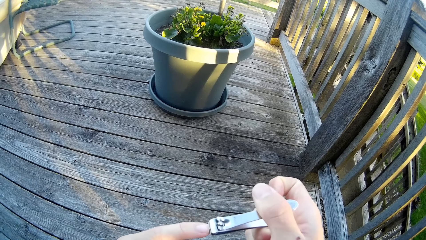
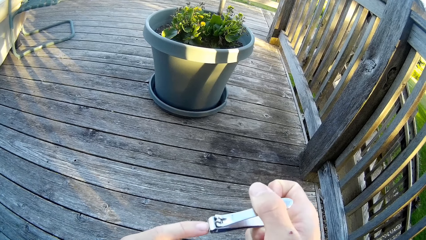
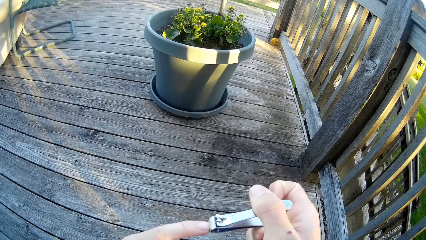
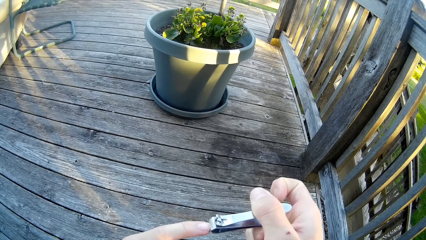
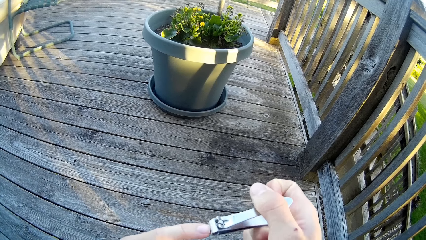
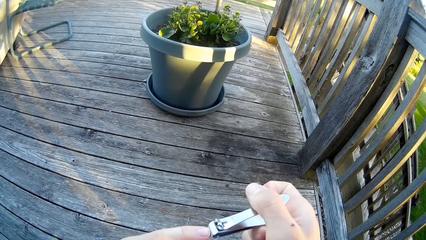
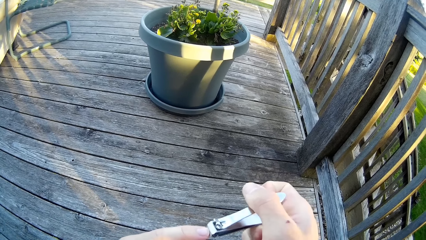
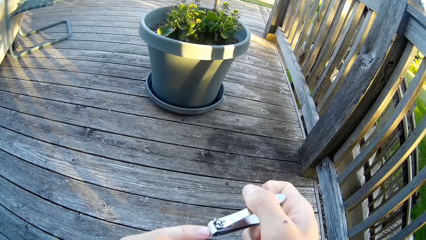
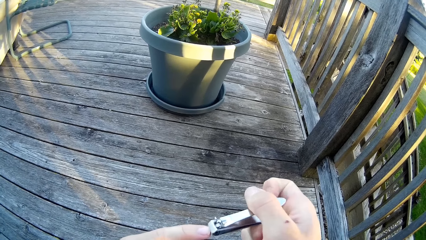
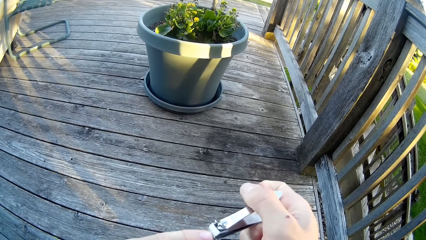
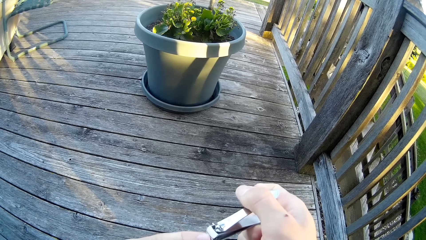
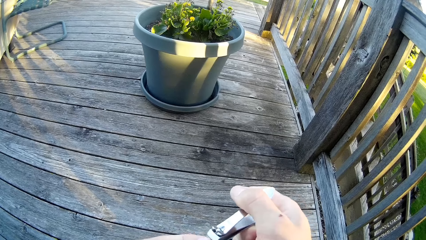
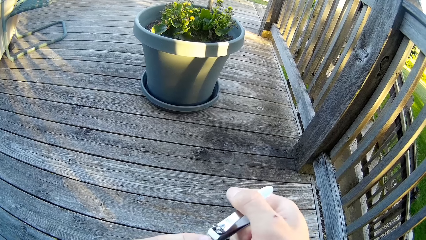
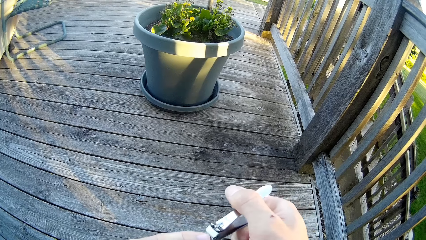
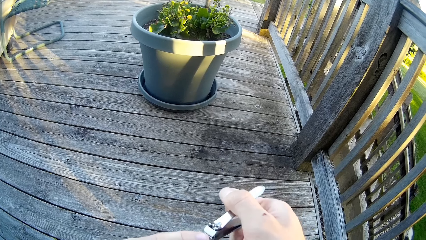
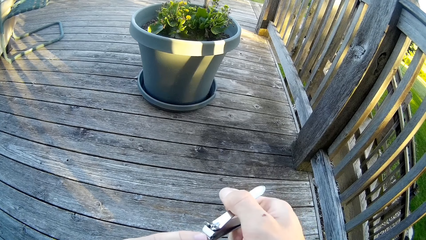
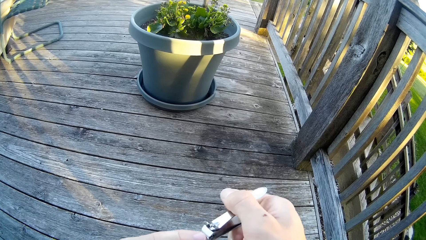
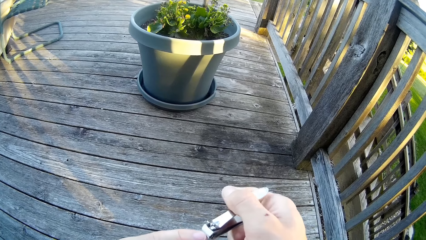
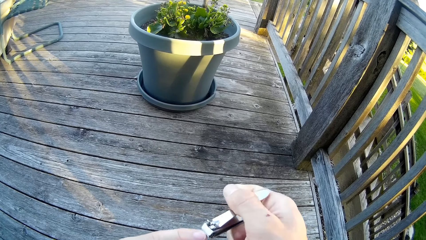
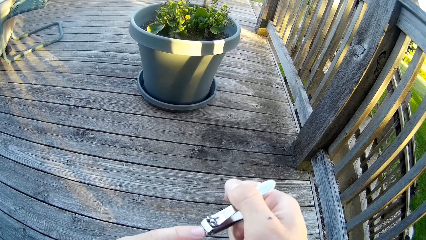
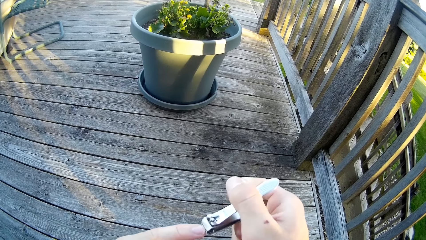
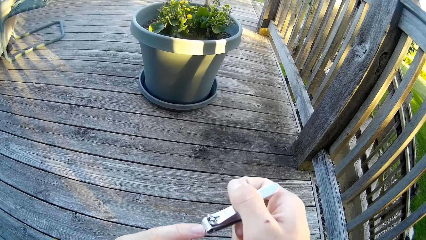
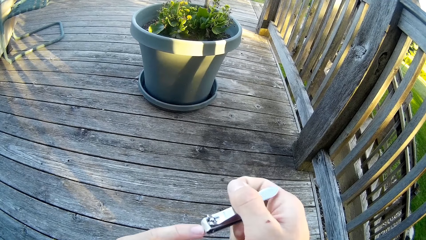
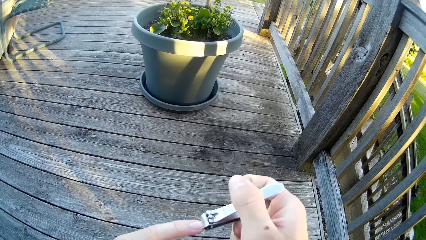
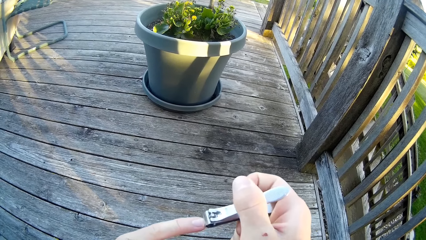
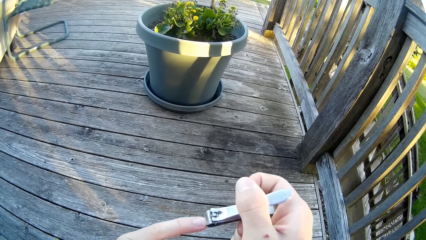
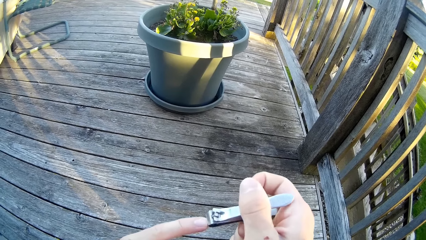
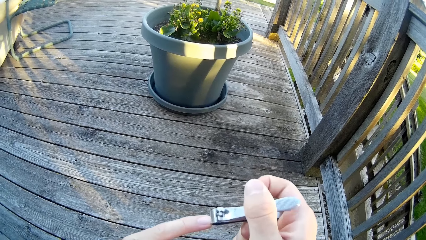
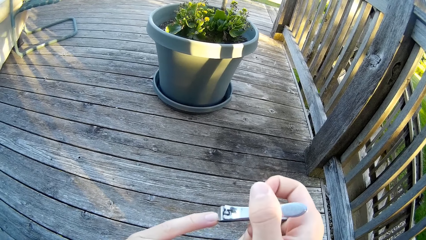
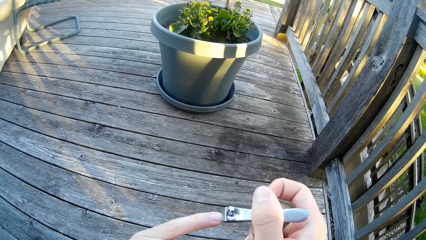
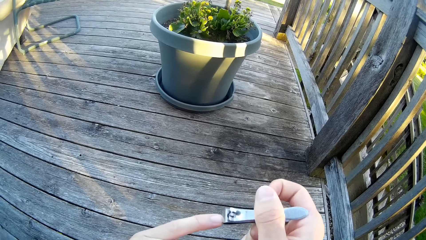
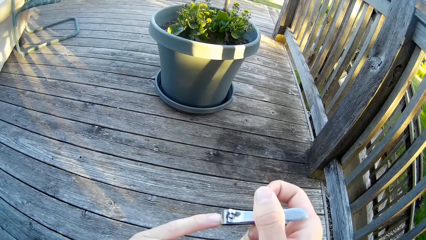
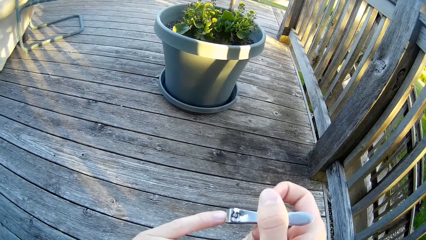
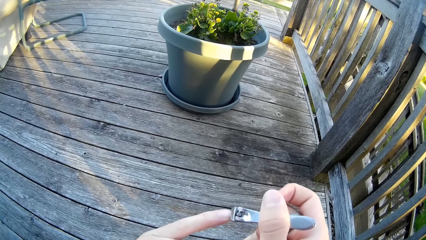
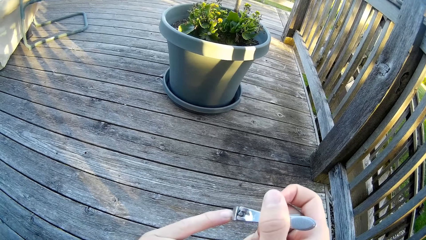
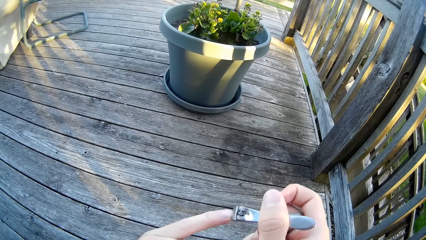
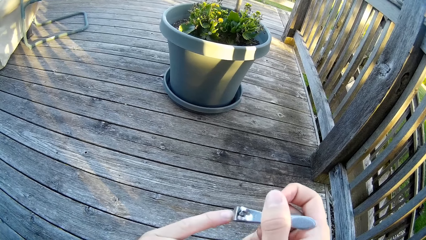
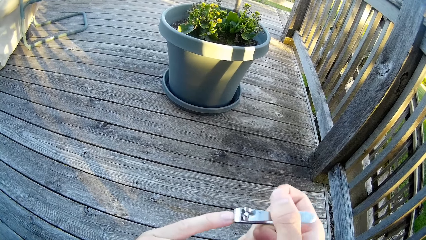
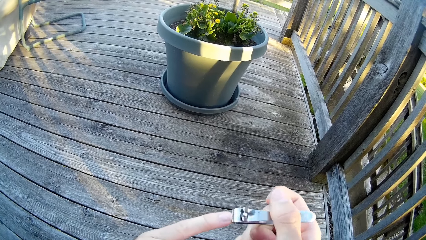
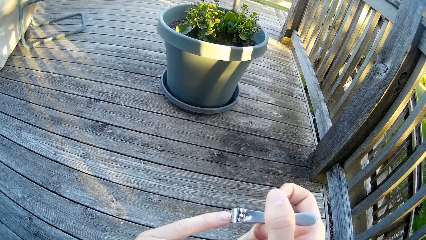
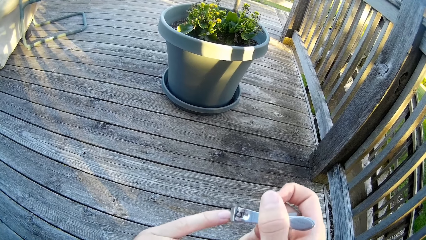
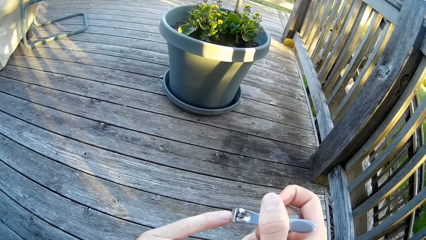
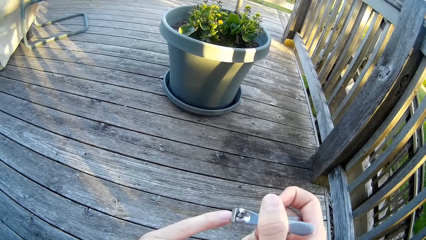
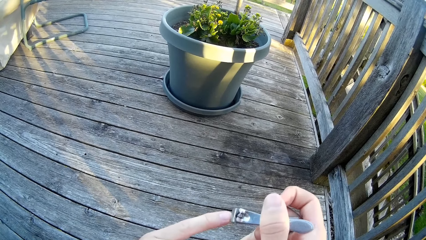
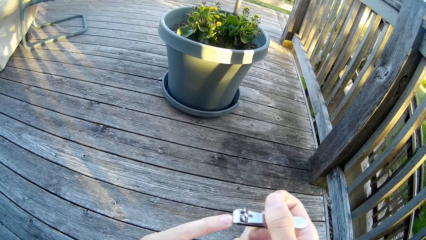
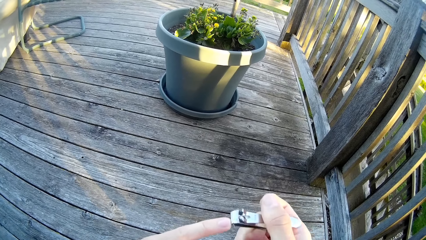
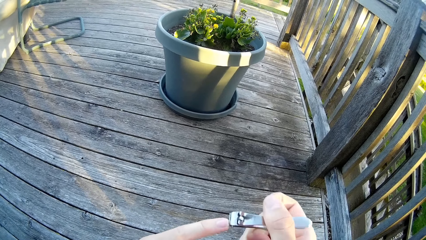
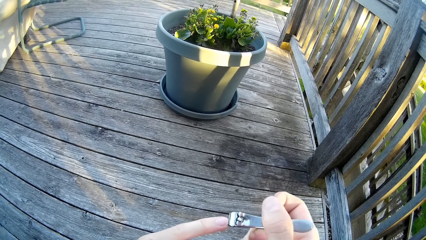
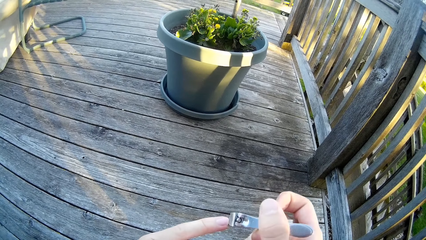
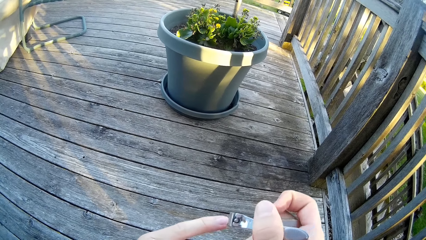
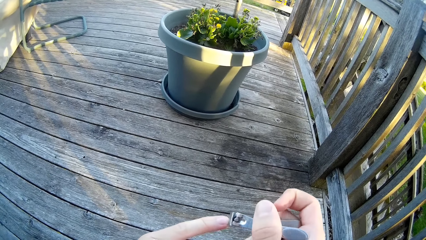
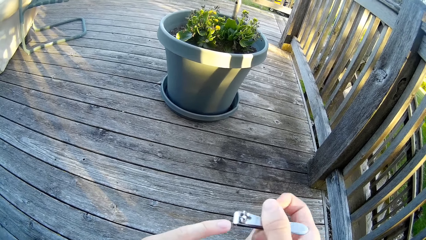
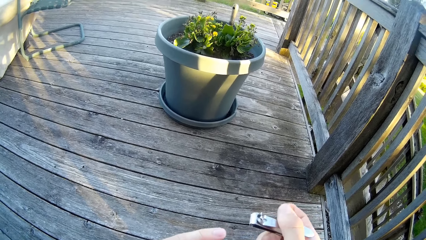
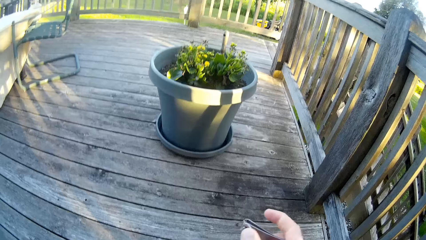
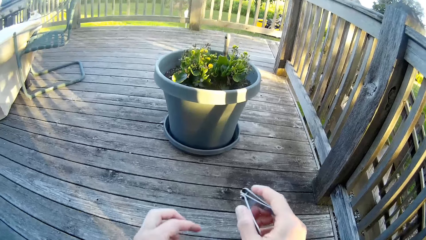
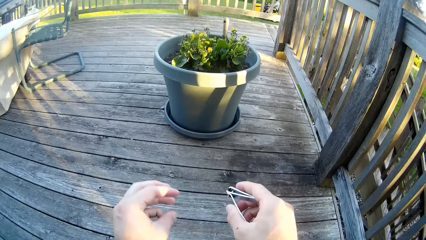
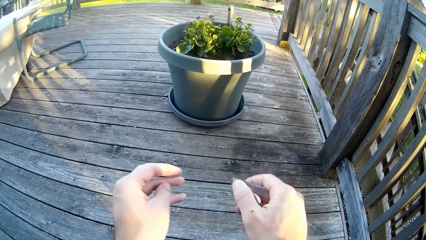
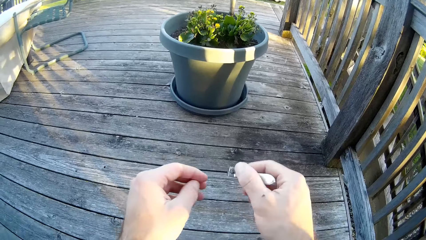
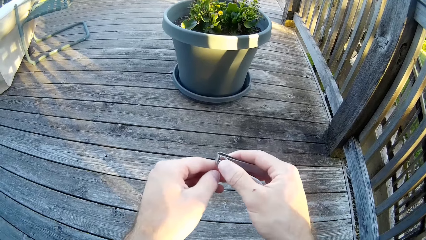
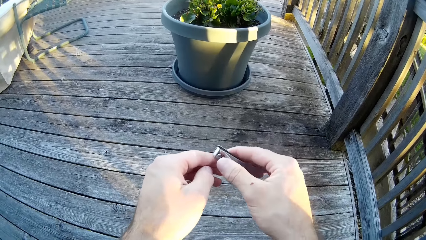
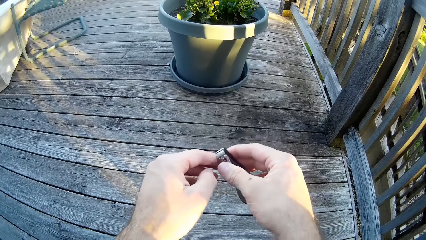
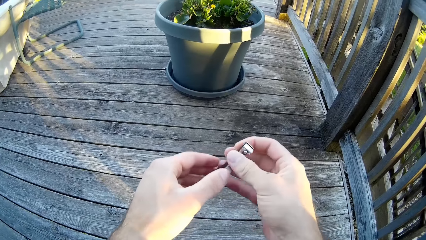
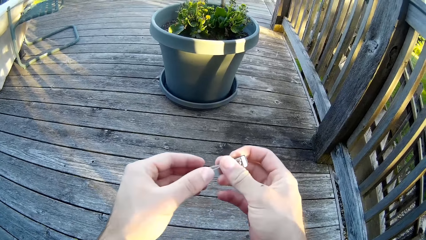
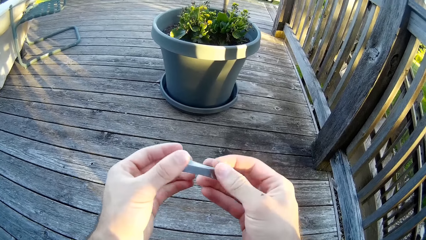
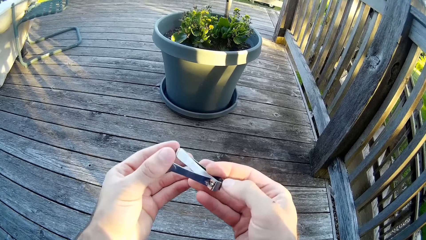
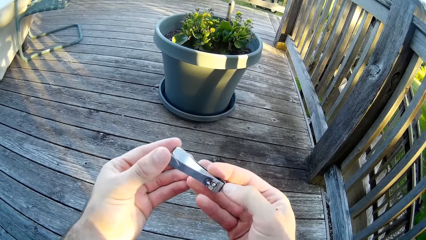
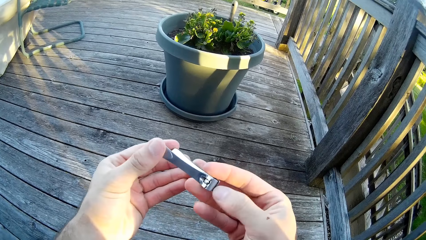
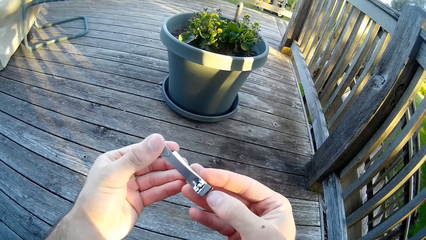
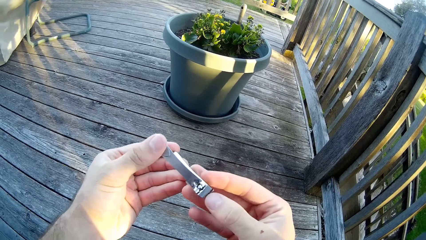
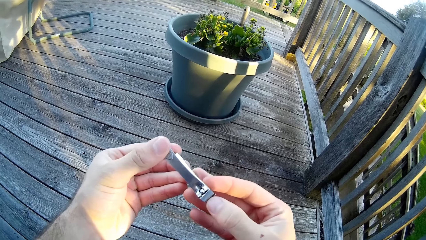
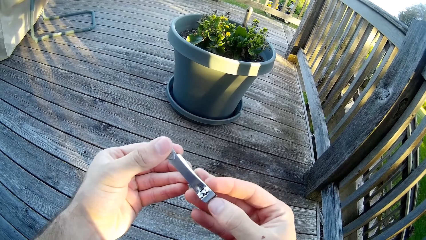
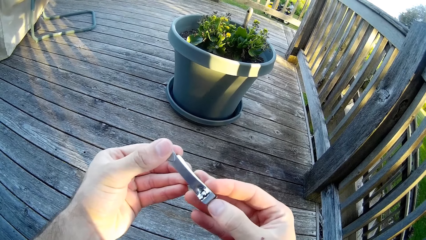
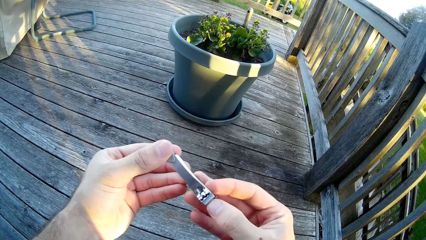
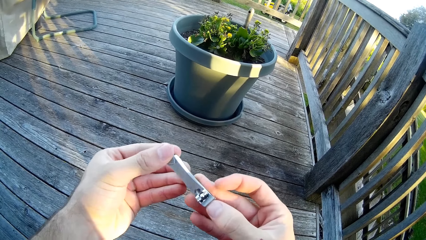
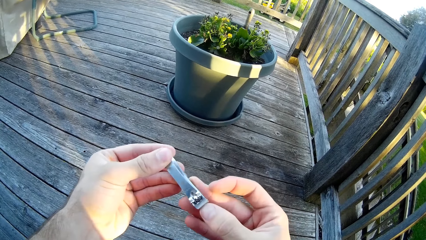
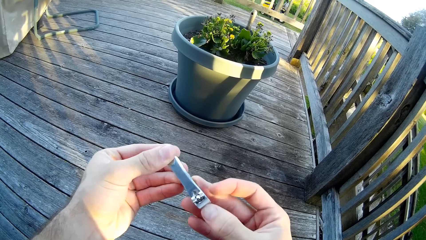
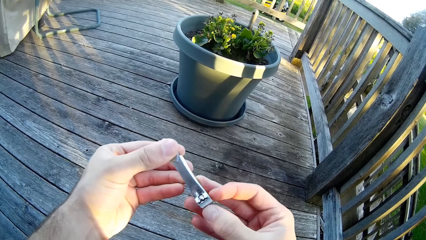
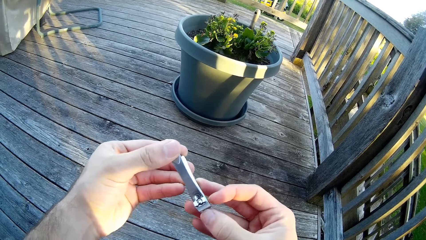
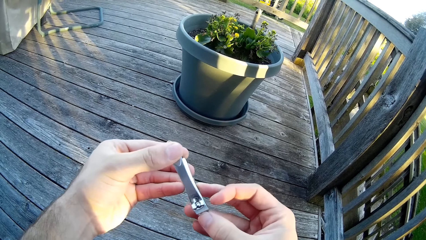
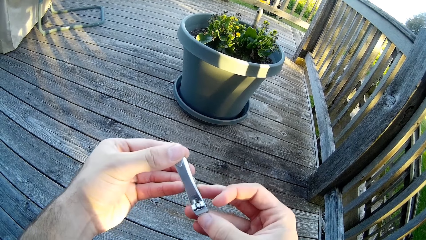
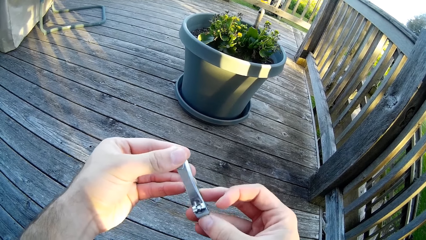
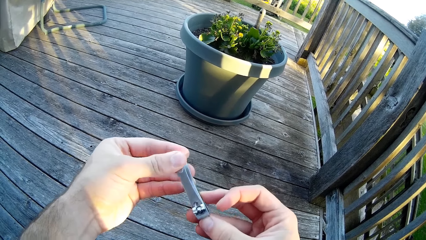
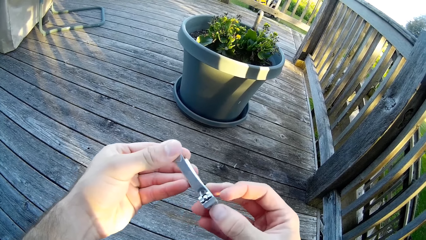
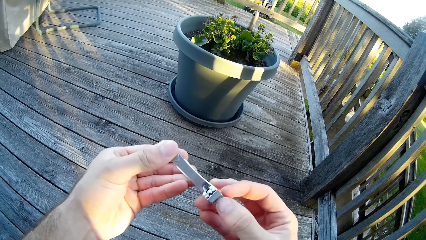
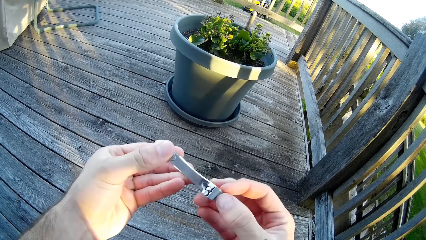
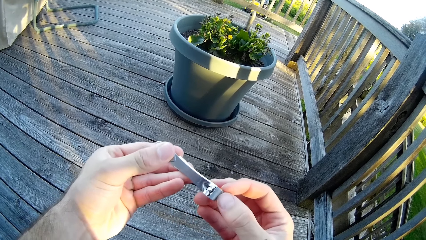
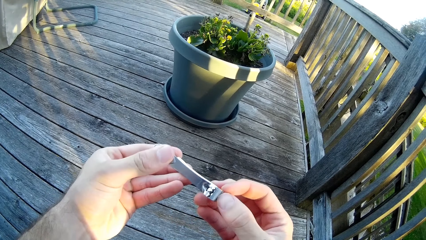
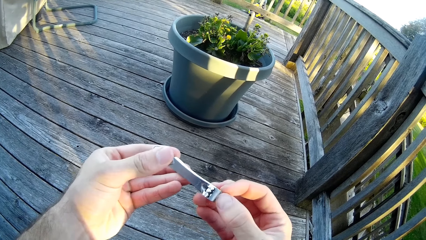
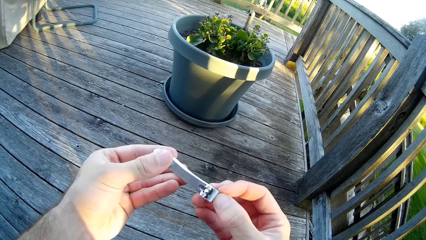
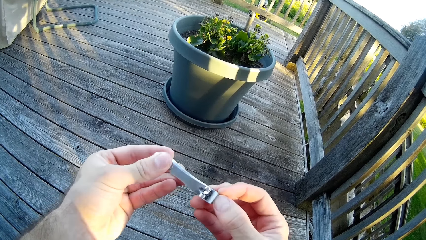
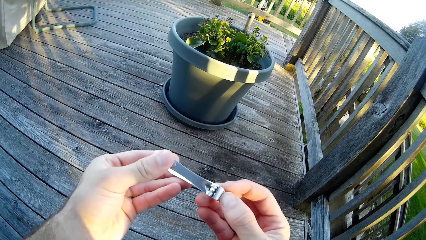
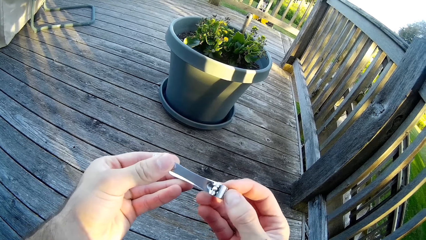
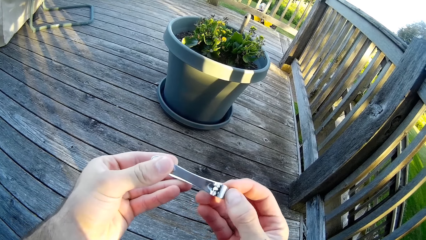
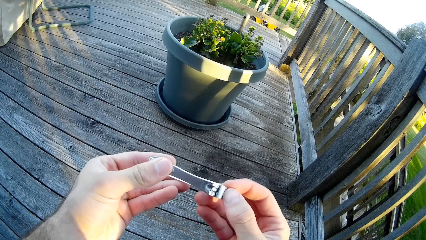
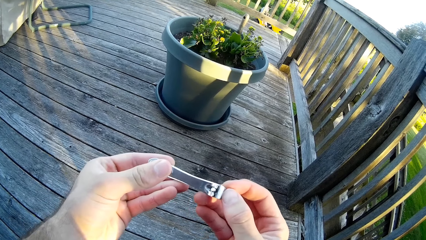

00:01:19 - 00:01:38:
A man mows the lawn with an electric lawn mower. The camera wearer shakes the nail cutter. He turns the nail cutter. The man mows the lawn with the electric lawn mower. The camera wearer cuts his right thumb fingernail with the nail cutter.
